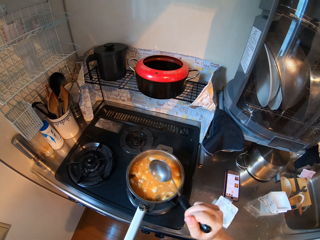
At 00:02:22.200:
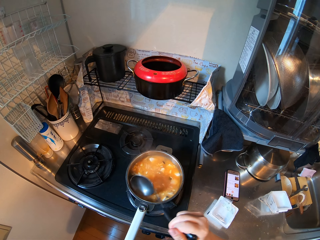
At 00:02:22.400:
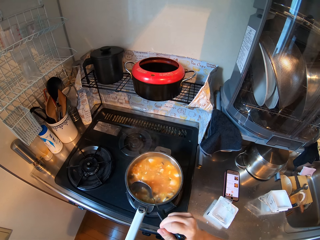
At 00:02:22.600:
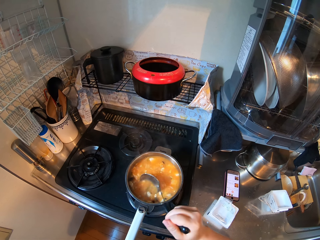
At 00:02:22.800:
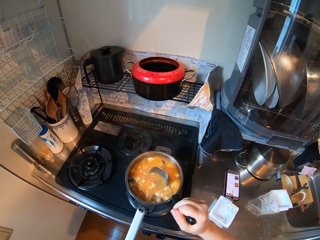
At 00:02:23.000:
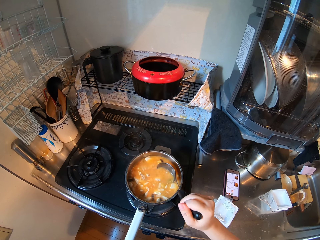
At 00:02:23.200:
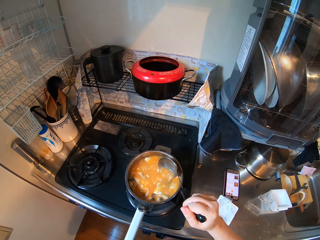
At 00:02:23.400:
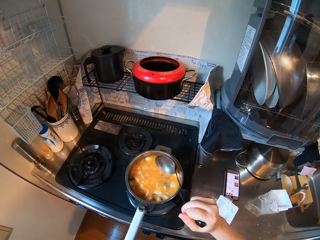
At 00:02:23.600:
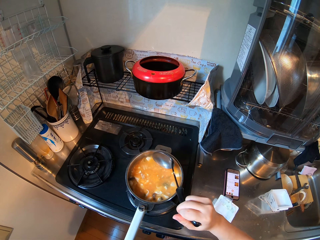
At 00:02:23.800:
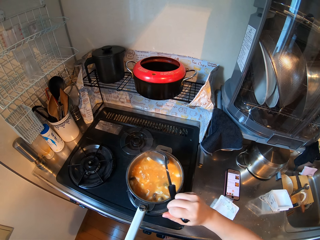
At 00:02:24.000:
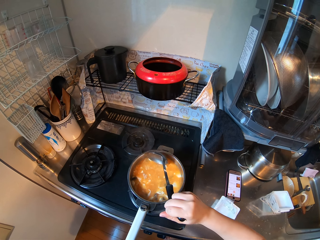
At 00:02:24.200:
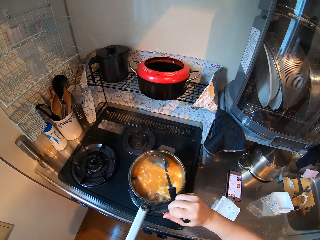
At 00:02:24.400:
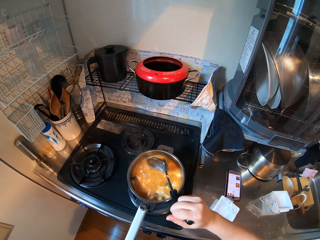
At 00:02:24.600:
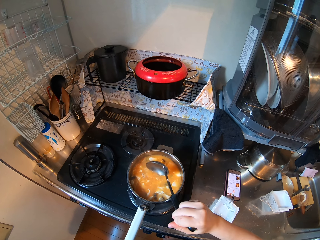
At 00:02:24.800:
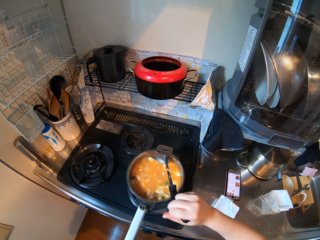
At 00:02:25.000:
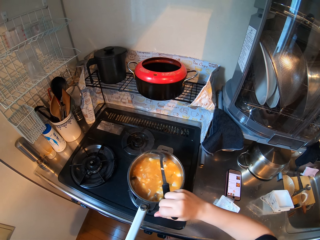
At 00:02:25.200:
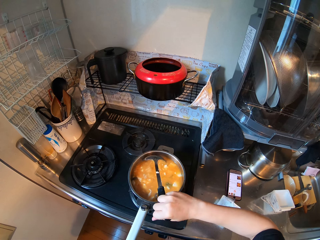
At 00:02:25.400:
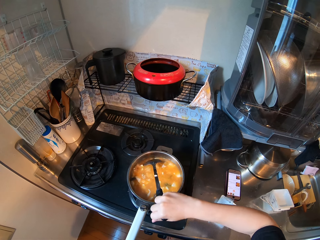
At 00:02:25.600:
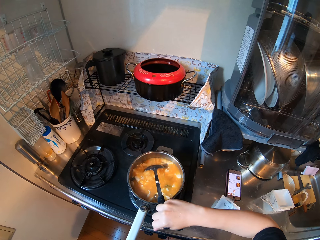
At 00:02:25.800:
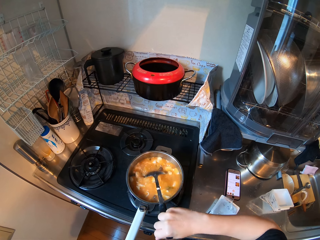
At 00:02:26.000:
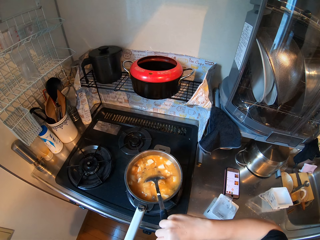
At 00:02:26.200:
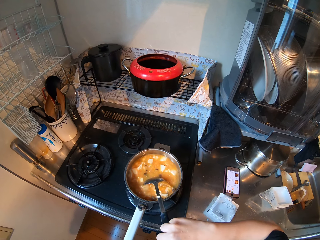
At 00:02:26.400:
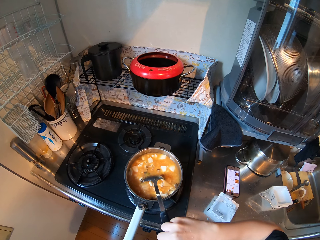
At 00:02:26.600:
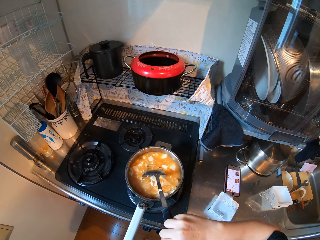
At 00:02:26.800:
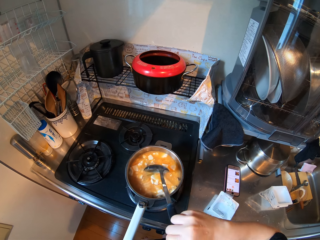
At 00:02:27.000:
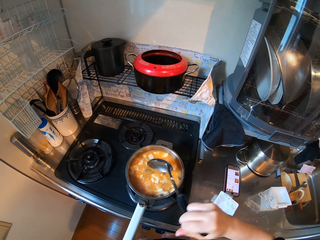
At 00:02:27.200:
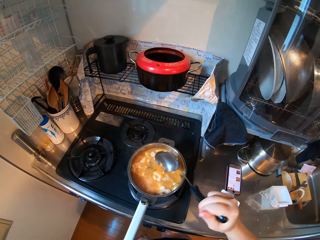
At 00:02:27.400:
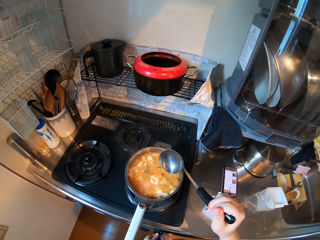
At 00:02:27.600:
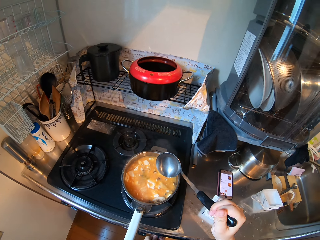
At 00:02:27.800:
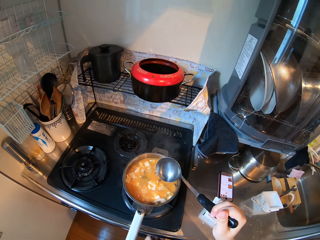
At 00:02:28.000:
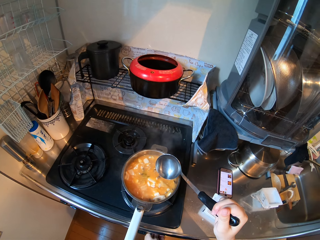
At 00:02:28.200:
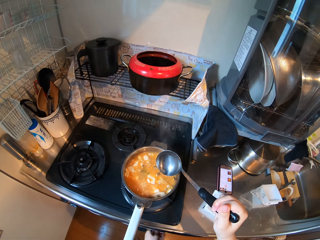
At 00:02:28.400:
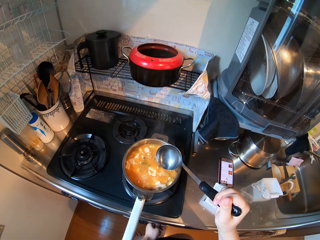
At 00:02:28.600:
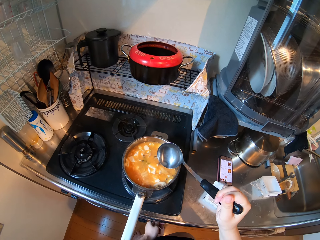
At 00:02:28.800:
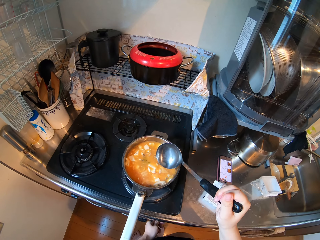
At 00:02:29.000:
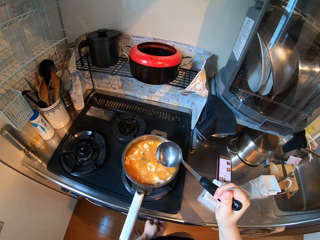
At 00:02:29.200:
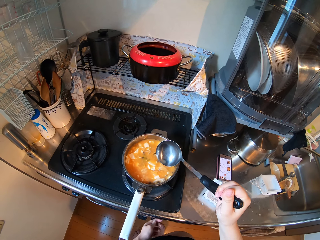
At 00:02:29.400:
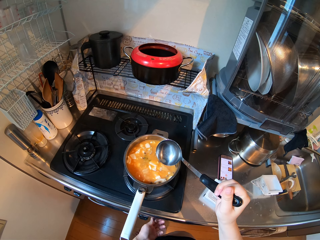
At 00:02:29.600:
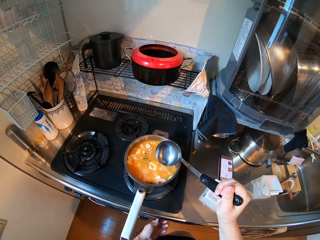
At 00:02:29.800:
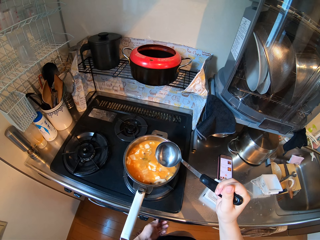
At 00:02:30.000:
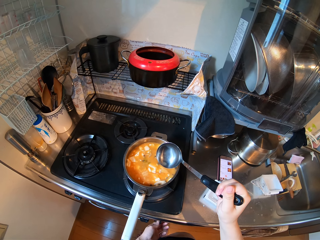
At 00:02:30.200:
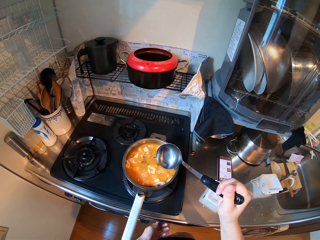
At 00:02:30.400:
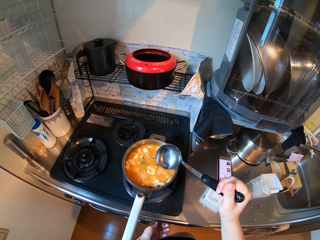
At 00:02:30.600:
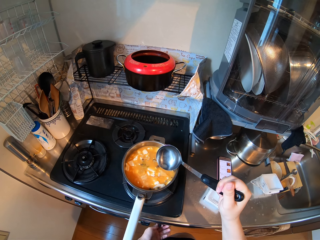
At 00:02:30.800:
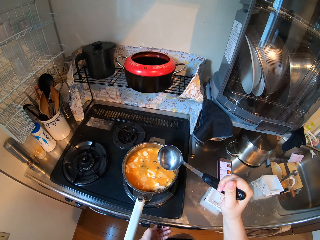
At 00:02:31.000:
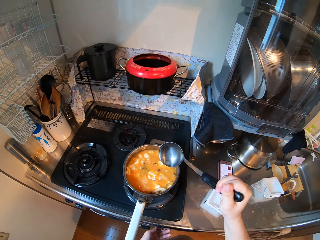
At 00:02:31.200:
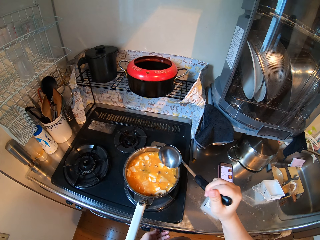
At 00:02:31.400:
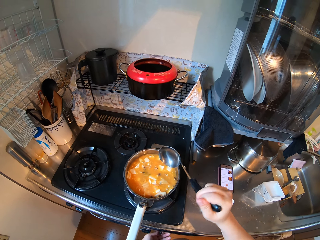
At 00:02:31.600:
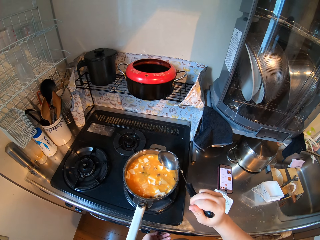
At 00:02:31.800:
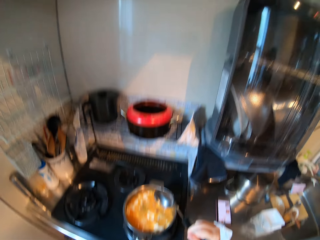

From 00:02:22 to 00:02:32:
The camera wearer holds a large spoon. She stirs the stew. She holds the large spoon. She reduces the pressure of the cooker. She adjusts the cooker with her left hand.

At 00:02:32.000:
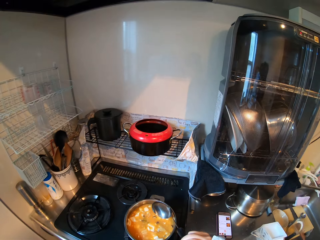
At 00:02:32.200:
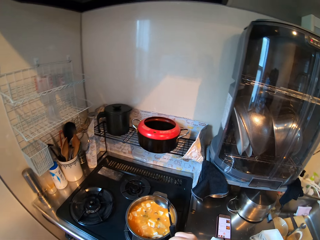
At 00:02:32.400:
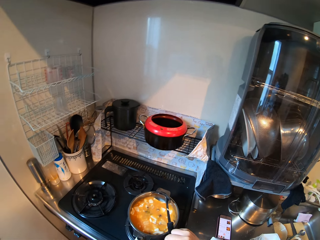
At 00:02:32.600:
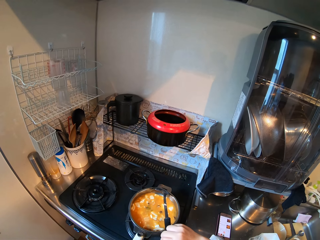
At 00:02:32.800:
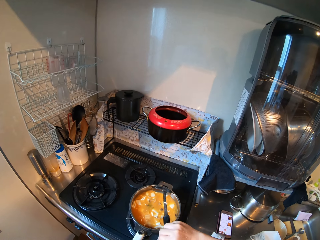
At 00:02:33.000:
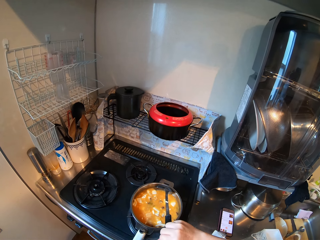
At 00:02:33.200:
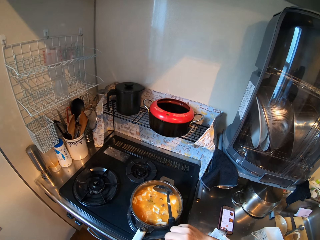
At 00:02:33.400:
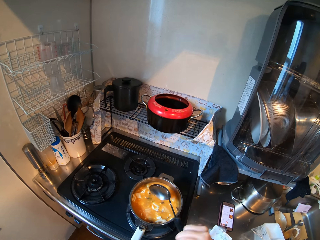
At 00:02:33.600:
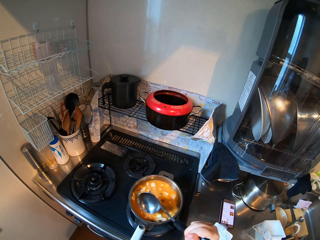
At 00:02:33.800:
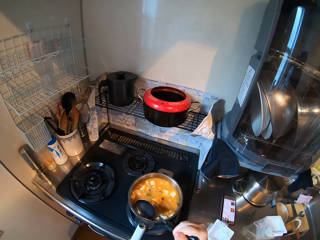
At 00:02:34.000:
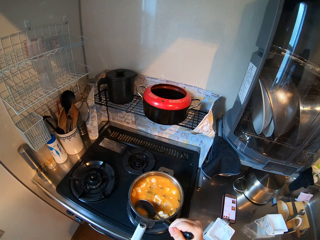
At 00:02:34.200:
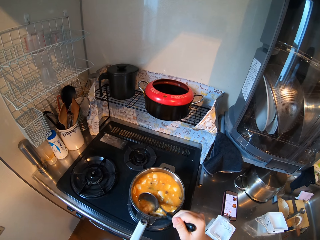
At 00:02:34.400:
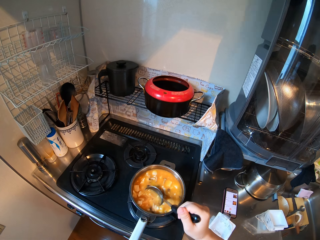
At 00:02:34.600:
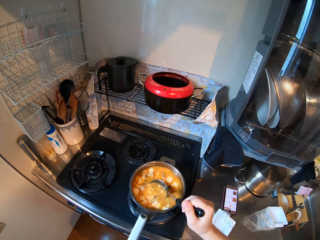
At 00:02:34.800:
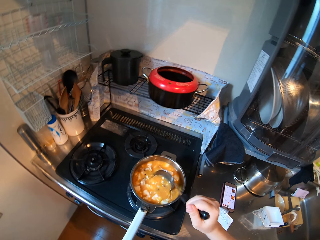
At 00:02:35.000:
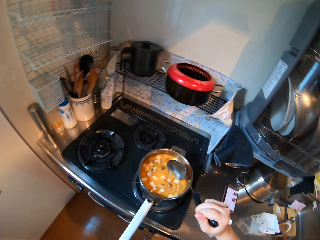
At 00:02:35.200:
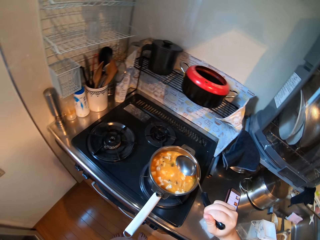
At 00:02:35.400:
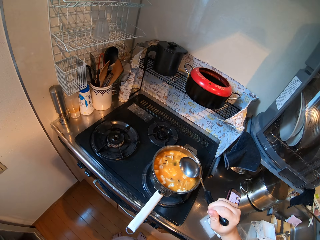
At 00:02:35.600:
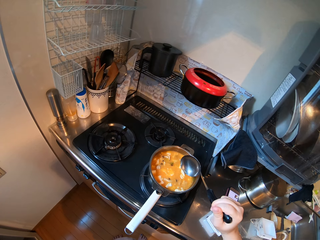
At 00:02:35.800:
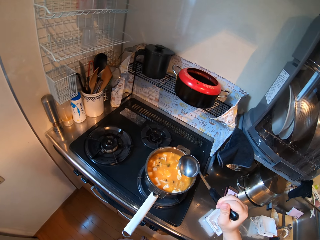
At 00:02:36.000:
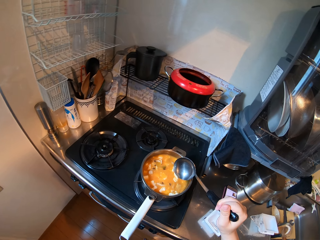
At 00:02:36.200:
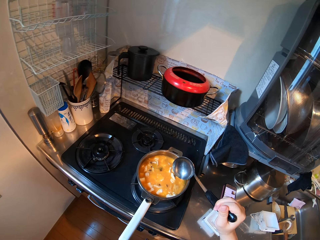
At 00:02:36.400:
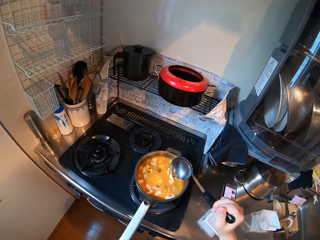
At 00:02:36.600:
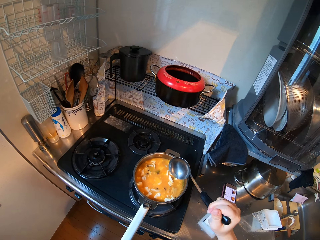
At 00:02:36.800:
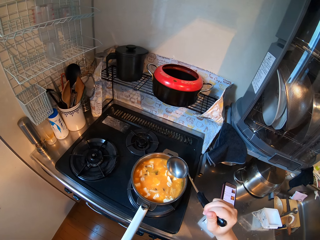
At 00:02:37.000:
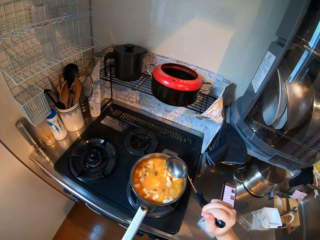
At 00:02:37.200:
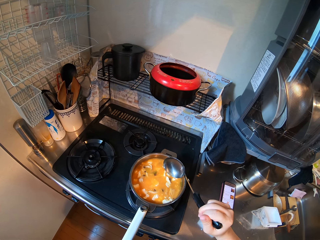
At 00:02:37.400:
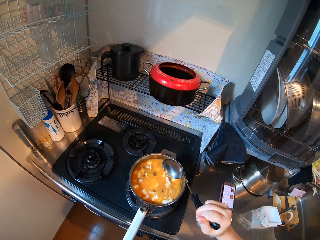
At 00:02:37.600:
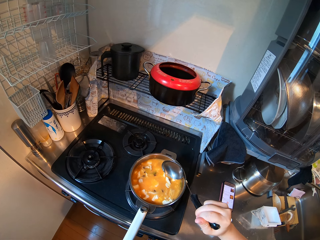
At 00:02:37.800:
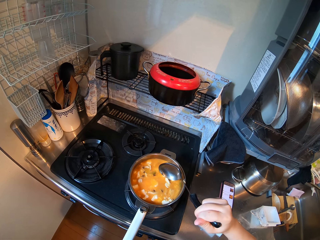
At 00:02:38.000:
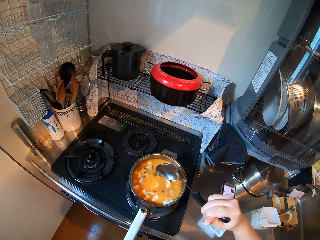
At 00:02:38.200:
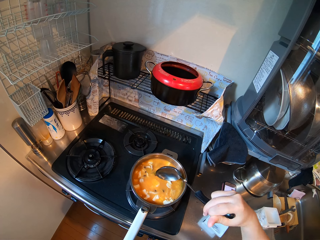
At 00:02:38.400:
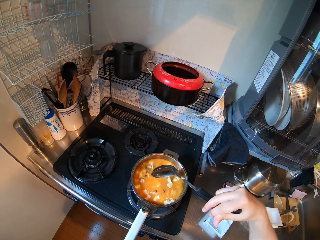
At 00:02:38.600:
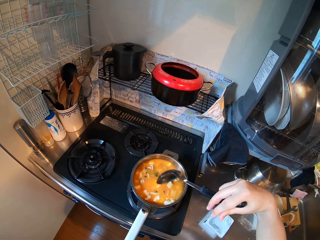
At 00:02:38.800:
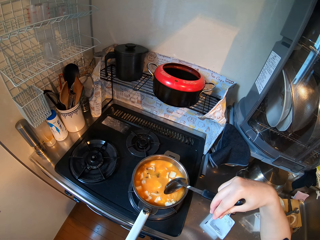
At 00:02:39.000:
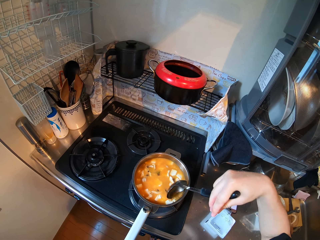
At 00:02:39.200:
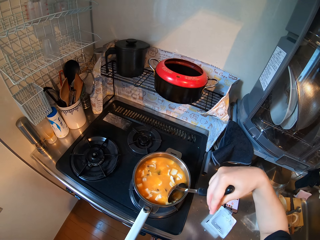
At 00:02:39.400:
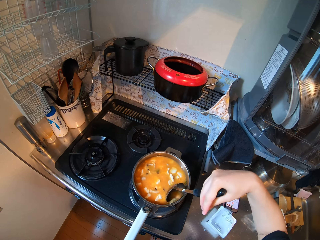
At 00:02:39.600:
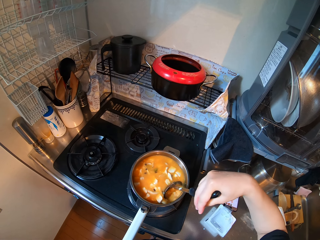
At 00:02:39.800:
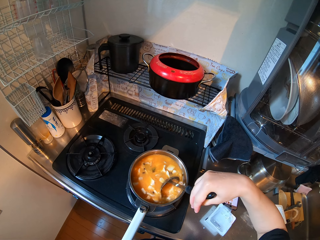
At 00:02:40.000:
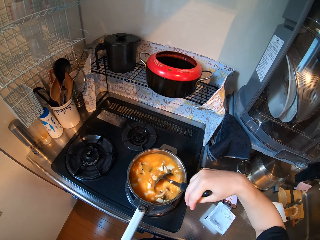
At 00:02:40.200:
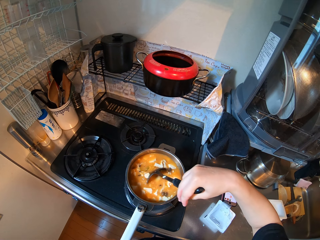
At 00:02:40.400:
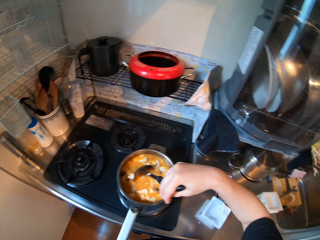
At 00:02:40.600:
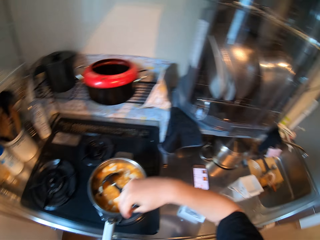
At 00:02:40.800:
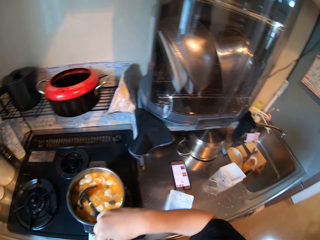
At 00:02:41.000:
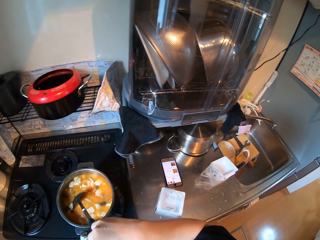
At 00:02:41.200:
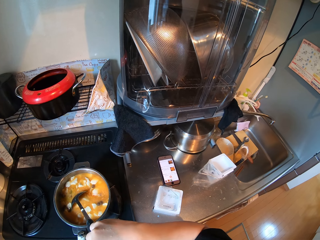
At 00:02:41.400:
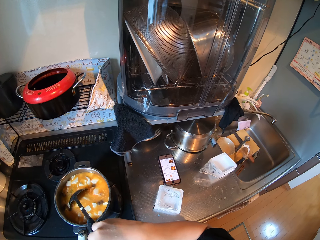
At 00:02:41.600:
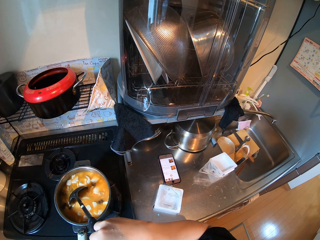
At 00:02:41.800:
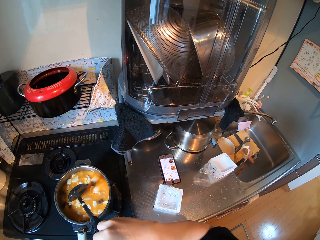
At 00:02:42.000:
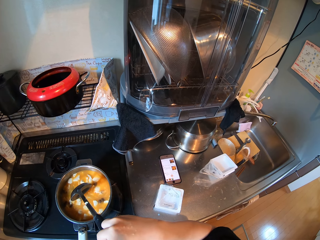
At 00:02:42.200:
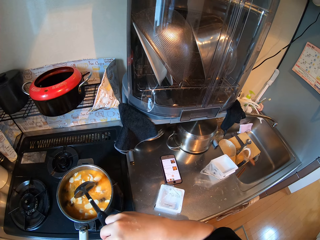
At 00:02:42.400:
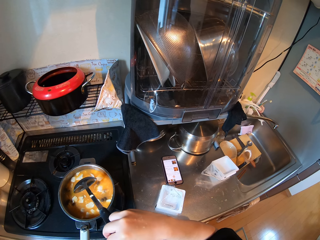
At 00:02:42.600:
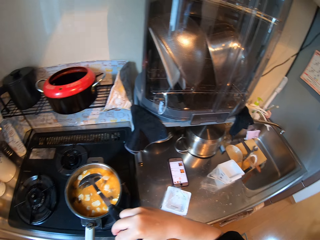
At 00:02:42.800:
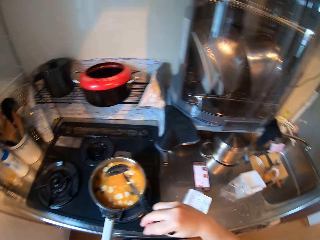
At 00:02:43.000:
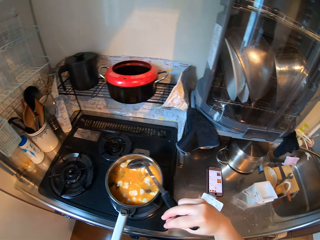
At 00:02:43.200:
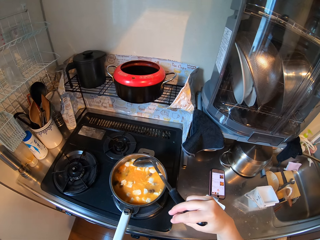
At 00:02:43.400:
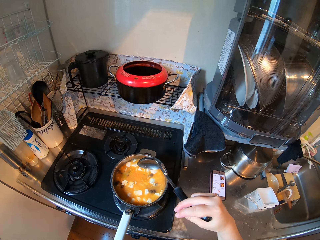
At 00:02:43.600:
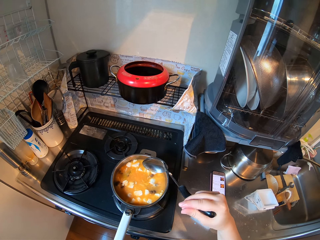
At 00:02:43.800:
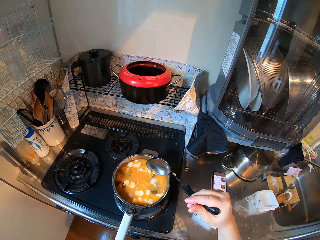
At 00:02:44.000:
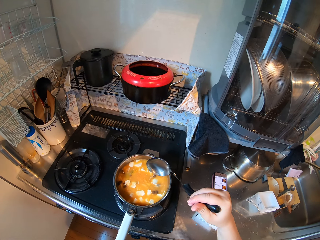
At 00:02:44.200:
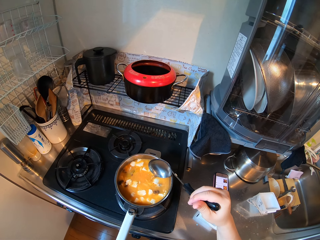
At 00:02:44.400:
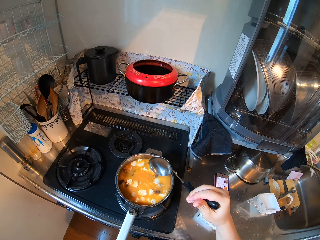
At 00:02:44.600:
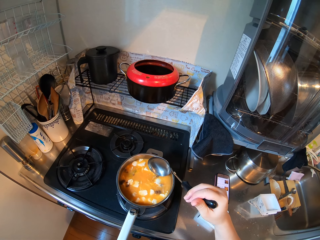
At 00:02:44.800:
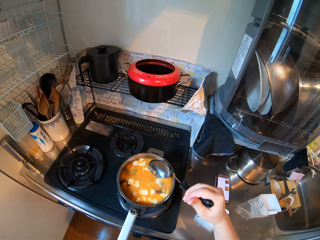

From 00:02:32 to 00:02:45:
The camera wearer stirs the soup inside the pot. They hold a large spoon. They stir the stew. They hold the large spoon.
